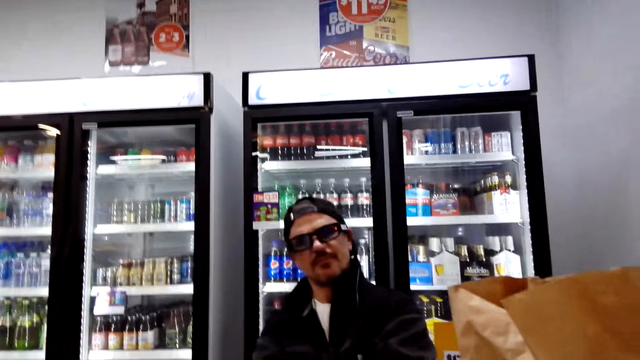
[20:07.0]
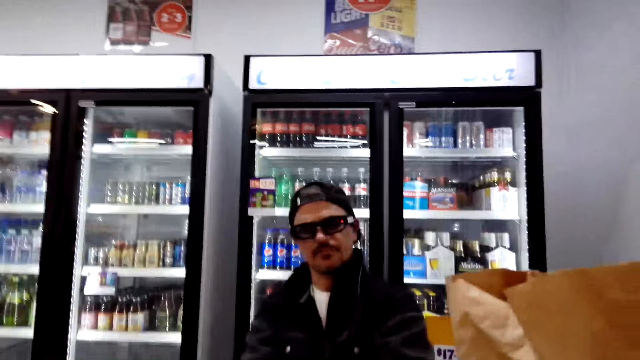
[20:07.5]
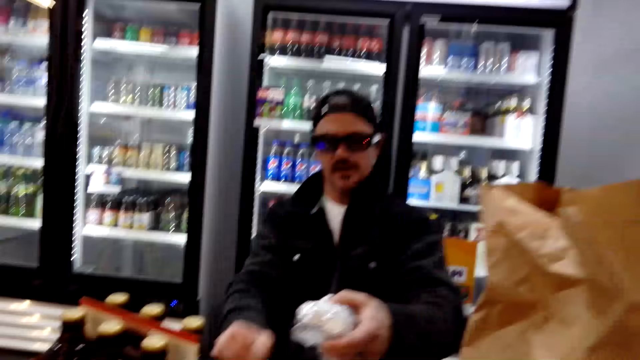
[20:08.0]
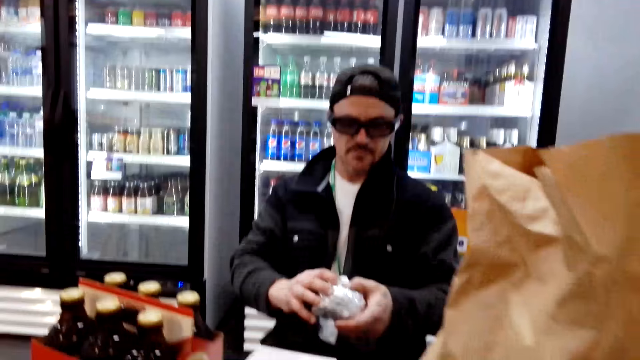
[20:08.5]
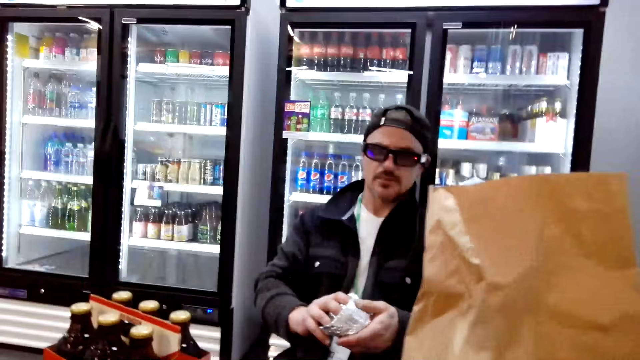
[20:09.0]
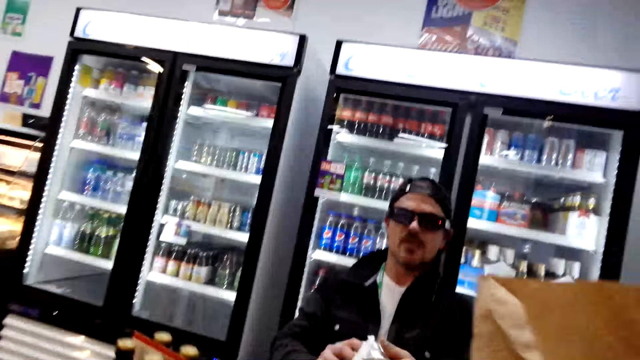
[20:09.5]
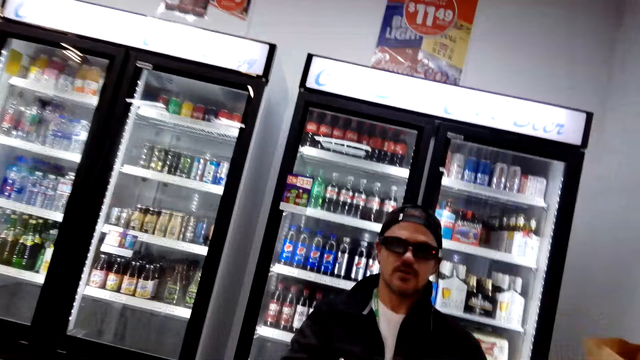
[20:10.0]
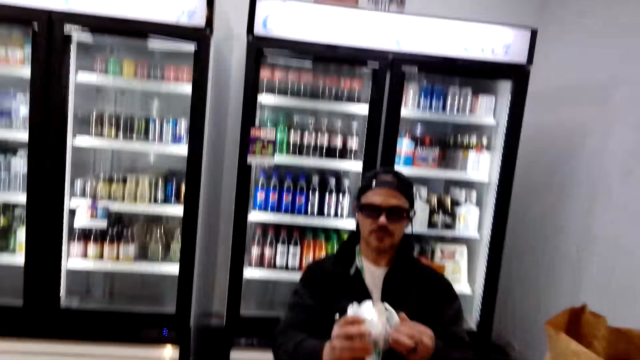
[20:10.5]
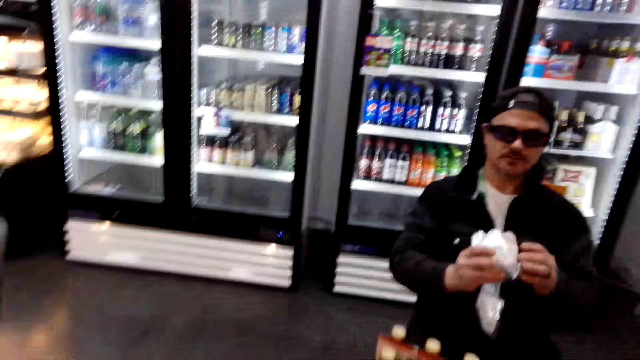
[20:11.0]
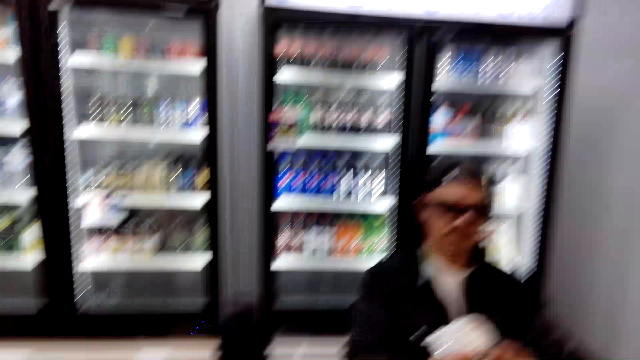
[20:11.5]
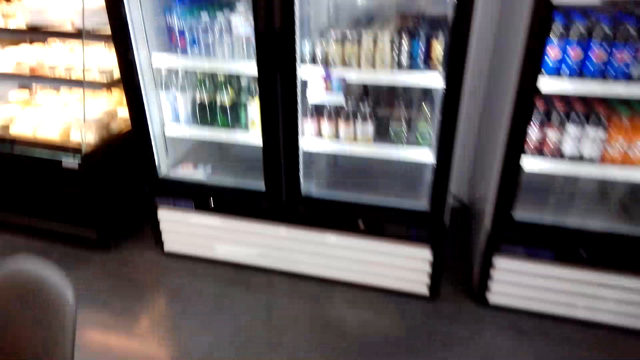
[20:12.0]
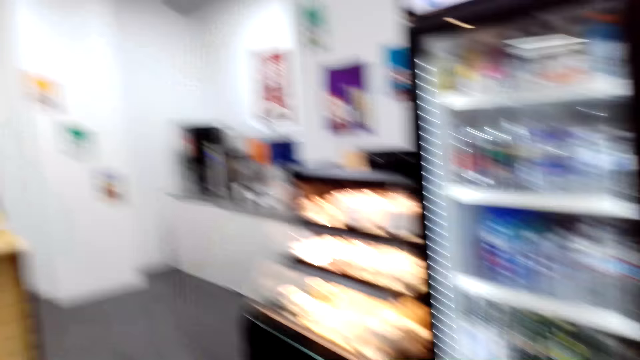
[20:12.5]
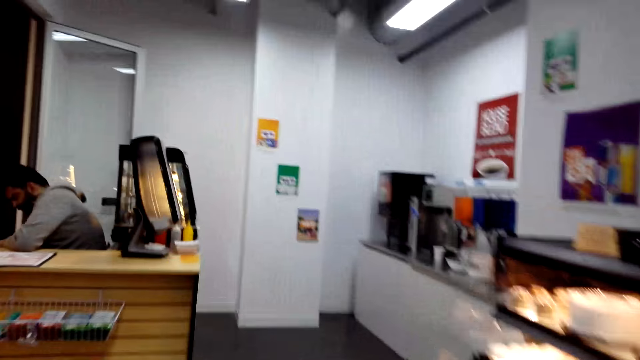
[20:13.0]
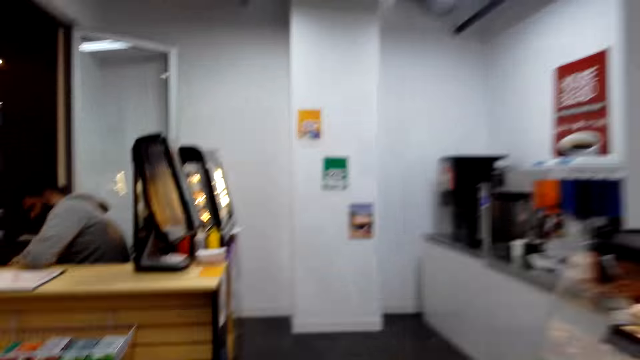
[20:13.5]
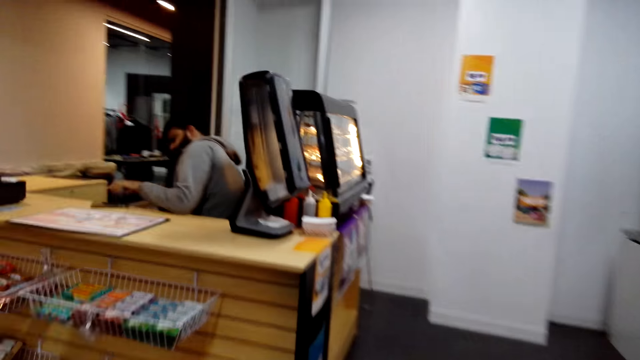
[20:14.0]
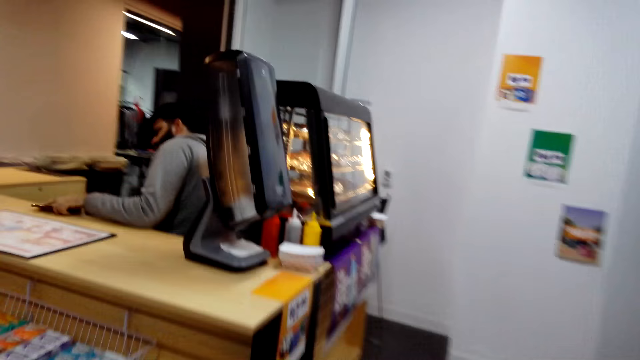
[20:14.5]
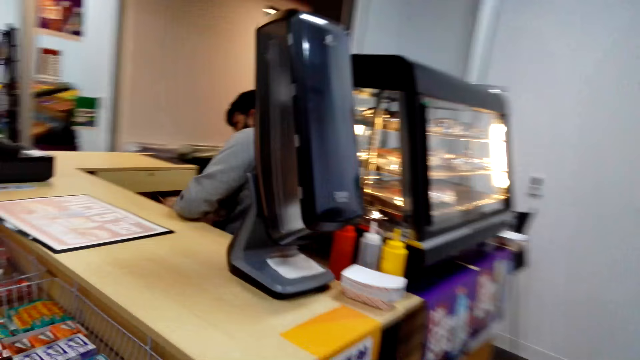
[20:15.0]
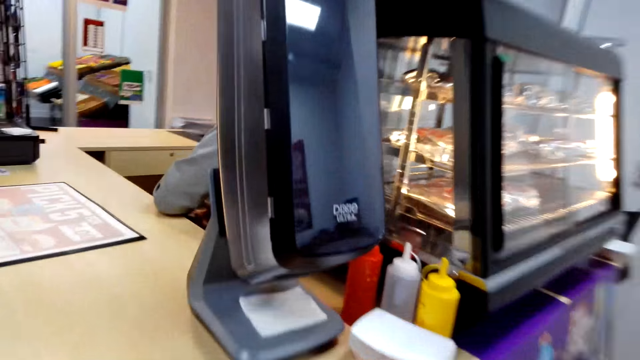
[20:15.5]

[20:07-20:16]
The camera wearer talks to a man. The man picks snacks and holds something. The camera wearer walks around.

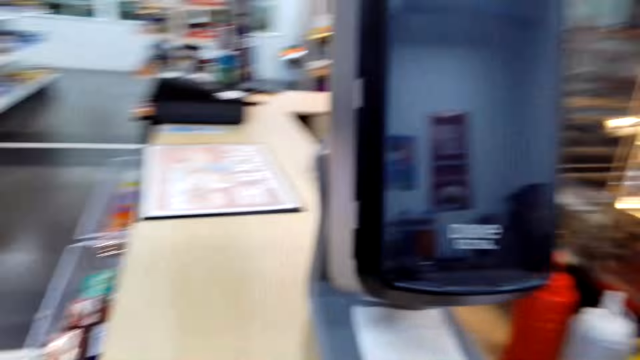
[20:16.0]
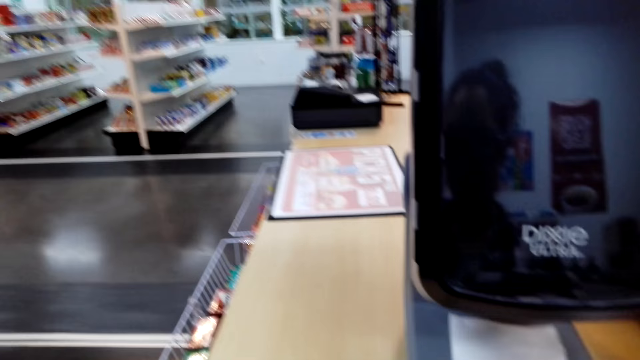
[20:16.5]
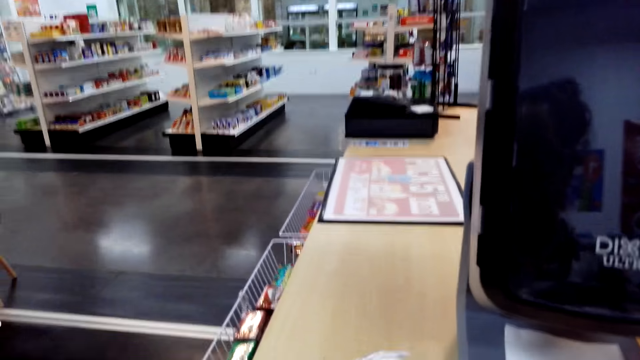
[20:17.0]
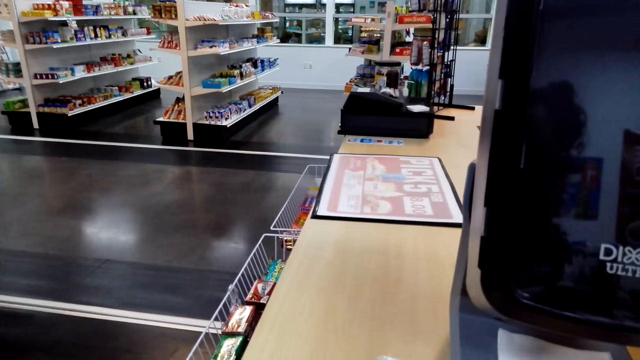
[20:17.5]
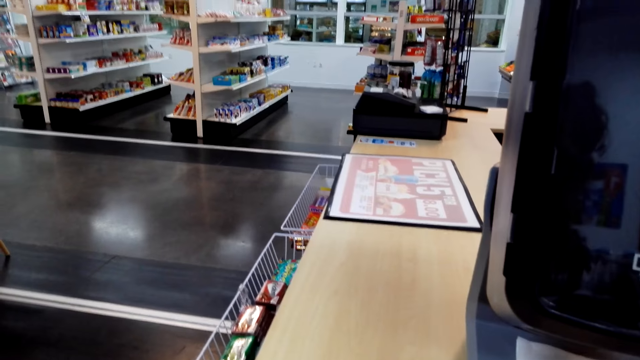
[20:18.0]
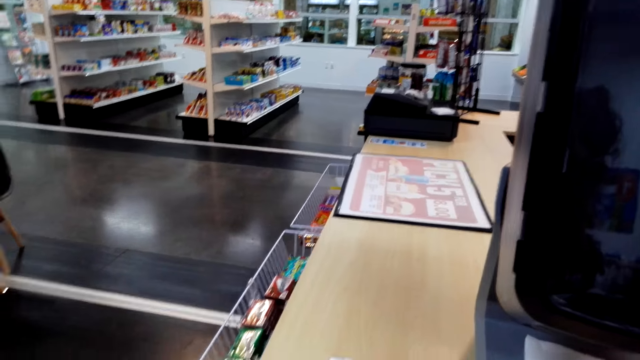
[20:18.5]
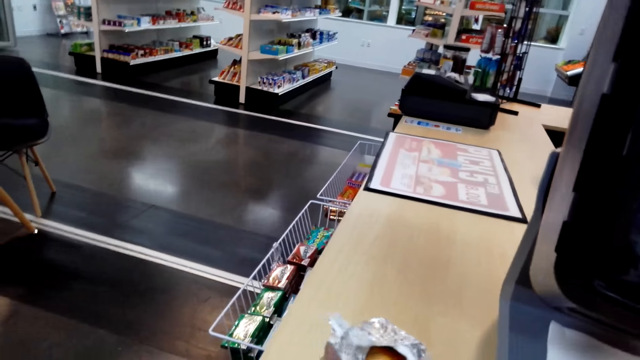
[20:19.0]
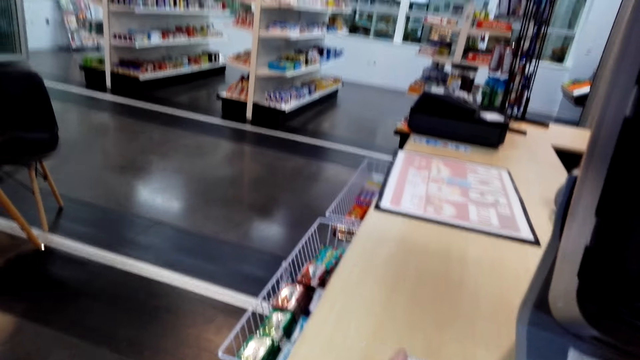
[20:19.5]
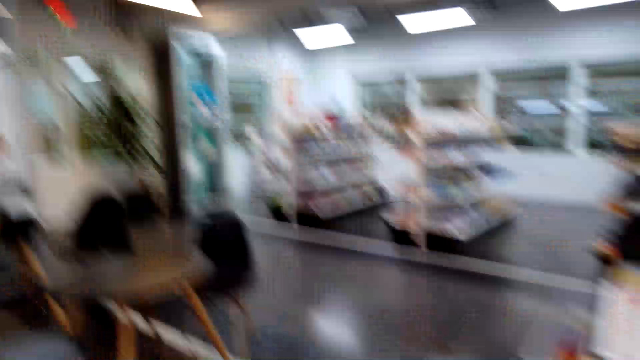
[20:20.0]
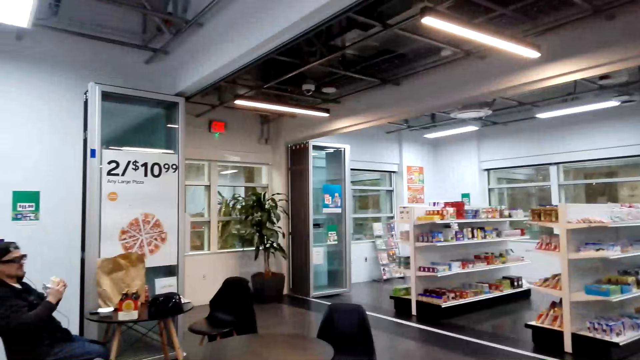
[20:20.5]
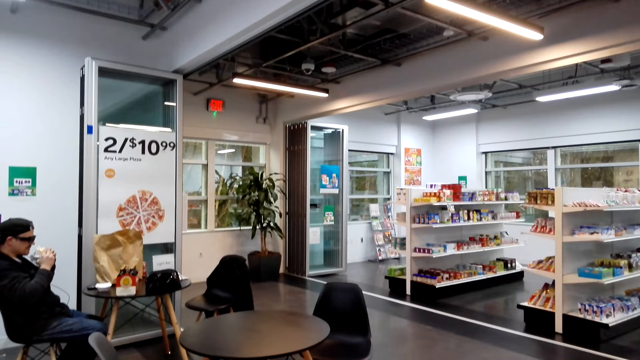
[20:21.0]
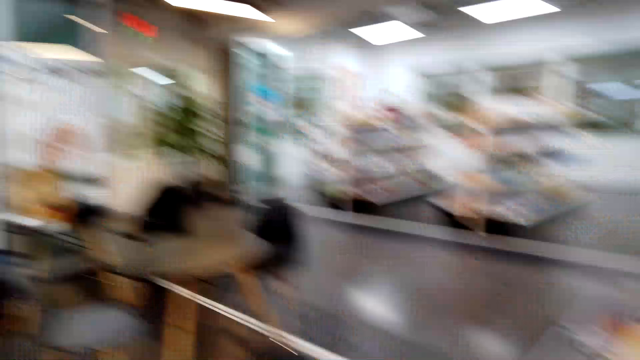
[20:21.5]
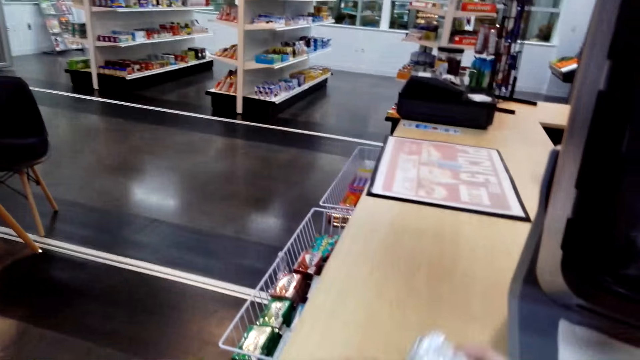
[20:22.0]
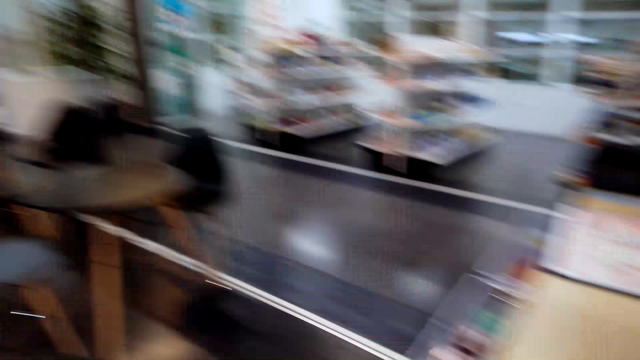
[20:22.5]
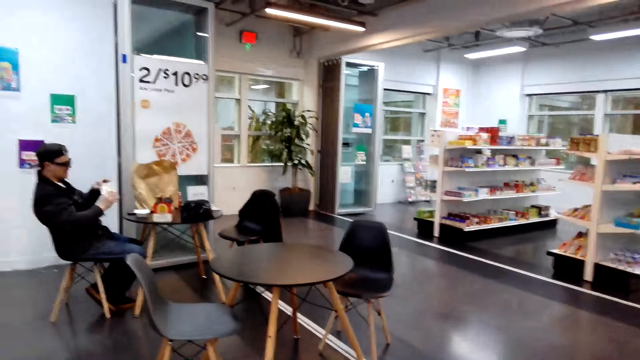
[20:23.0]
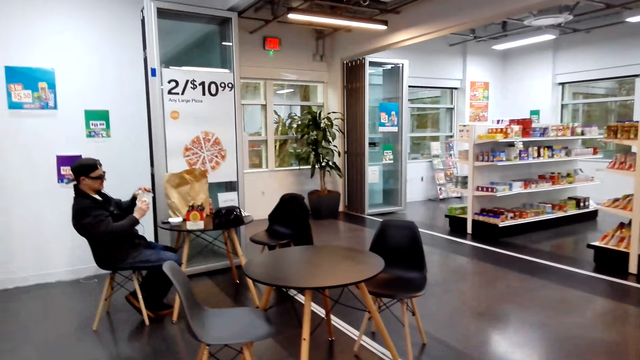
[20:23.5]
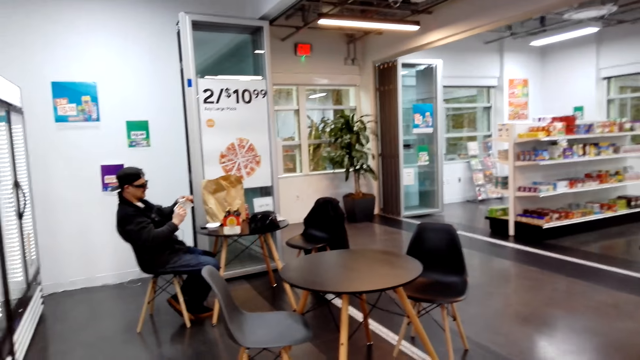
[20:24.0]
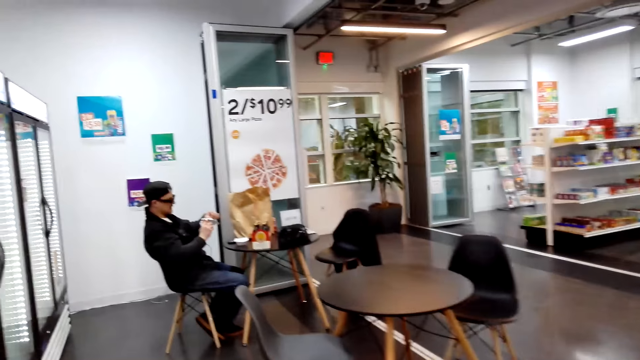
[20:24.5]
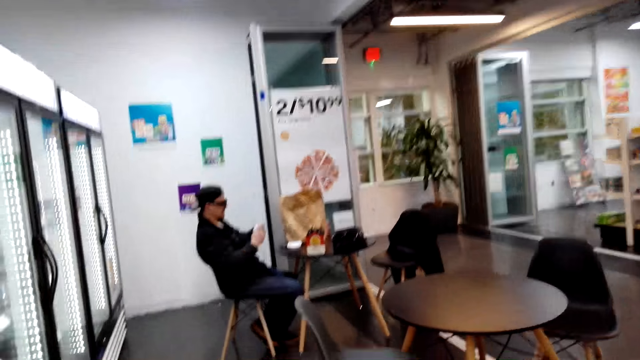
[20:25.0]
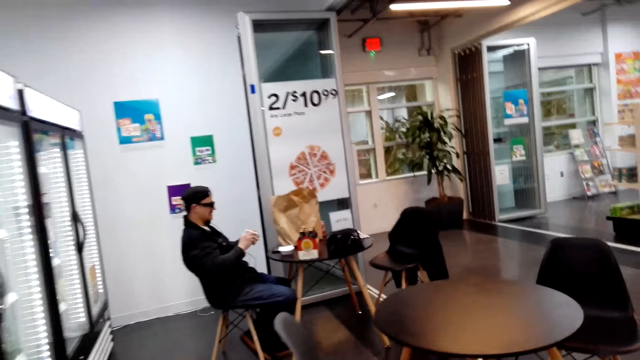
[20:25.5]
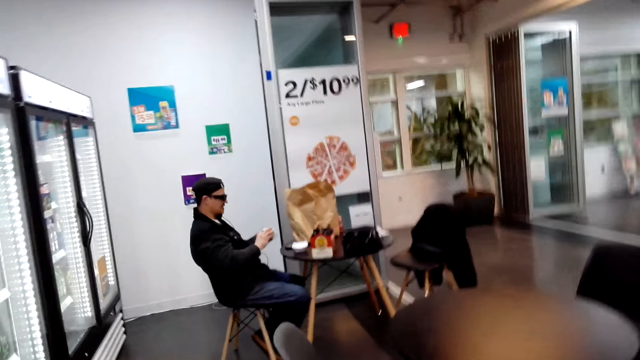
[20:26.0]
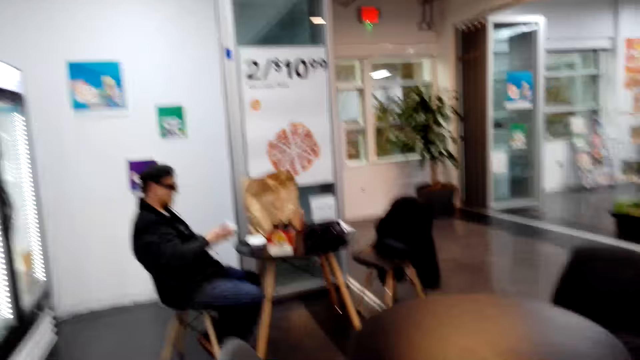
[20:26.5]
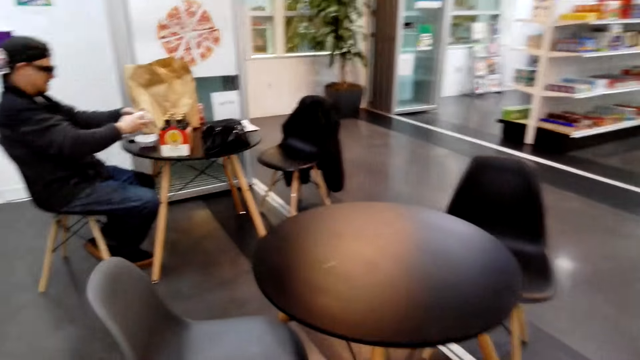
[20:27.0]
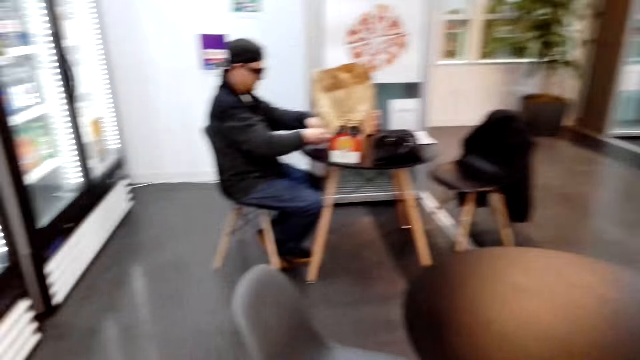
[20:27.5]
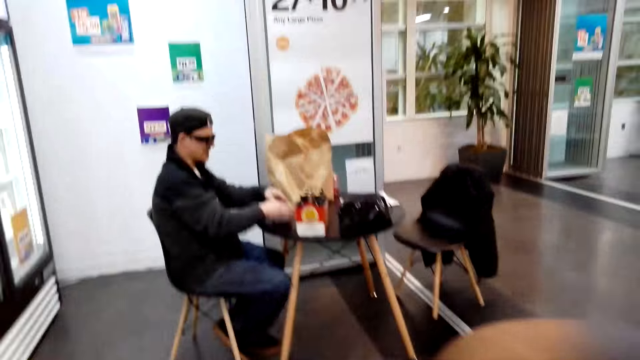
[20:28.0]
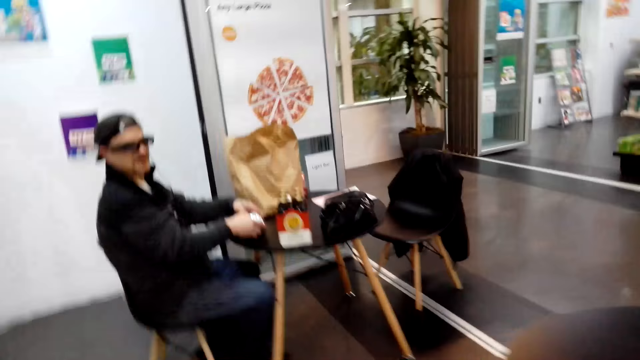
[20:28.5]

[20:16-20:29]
The camera wearer picks the snack on the table. They pick the burger. They talk to a man. They walk around.
